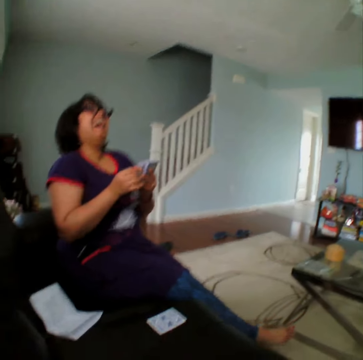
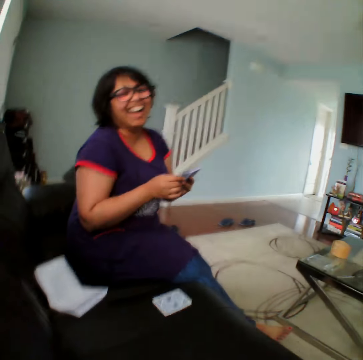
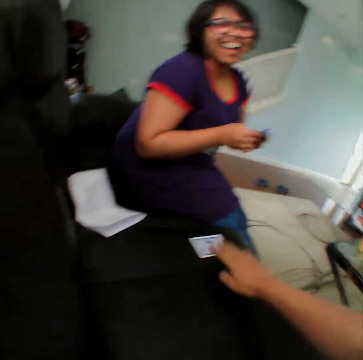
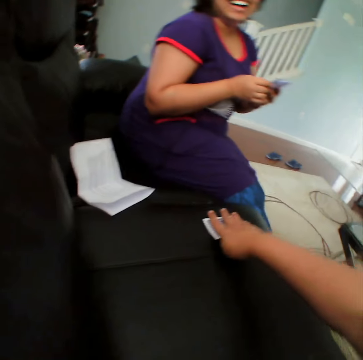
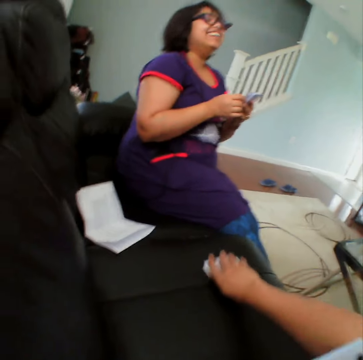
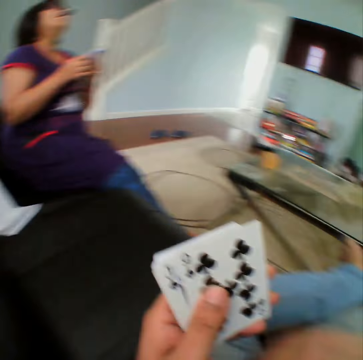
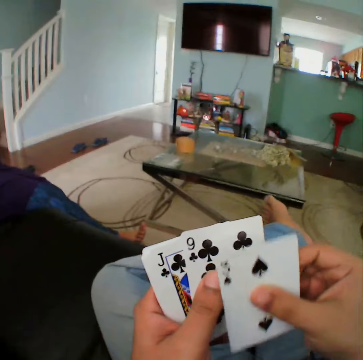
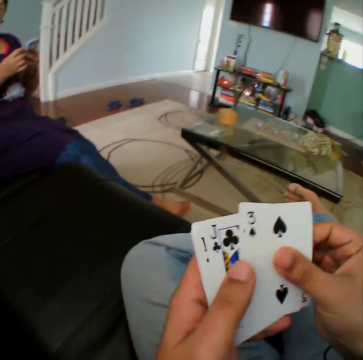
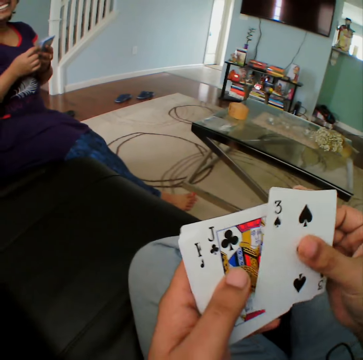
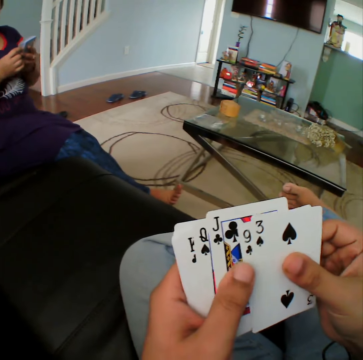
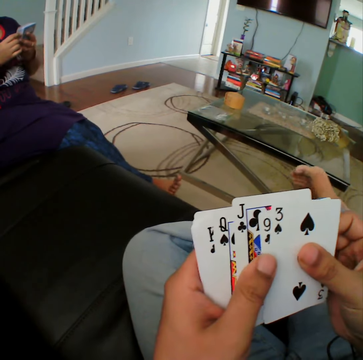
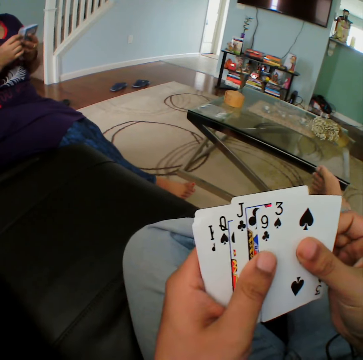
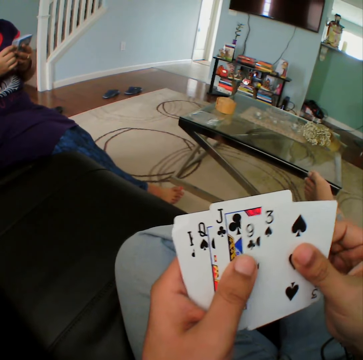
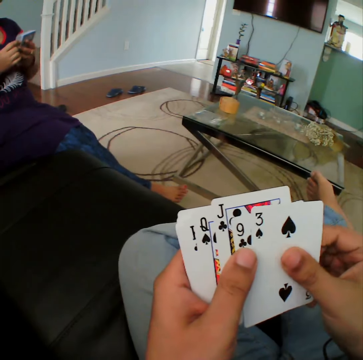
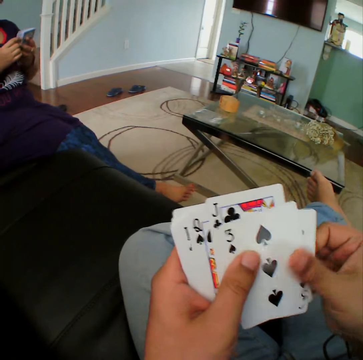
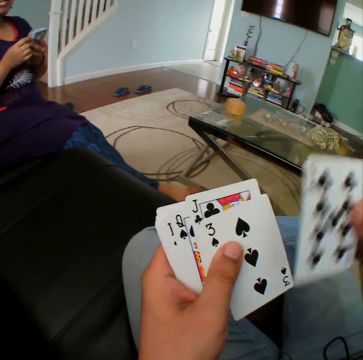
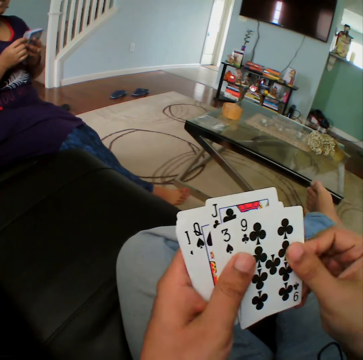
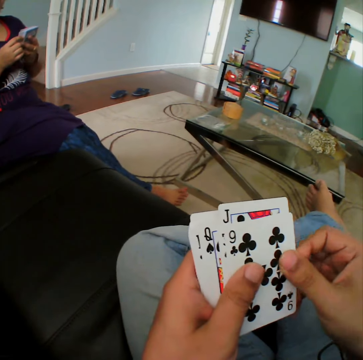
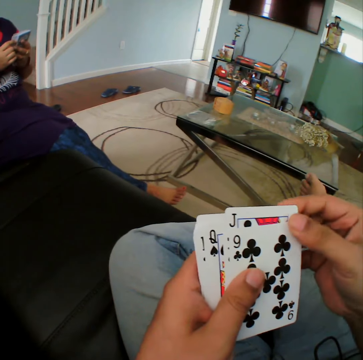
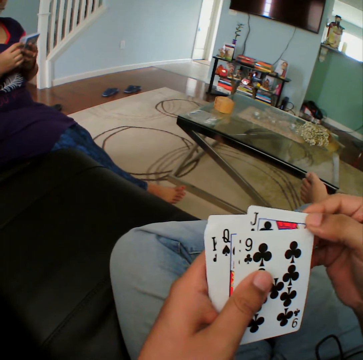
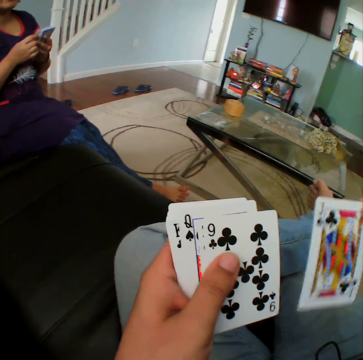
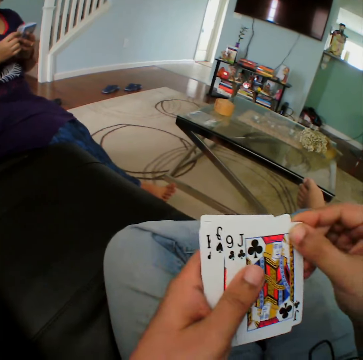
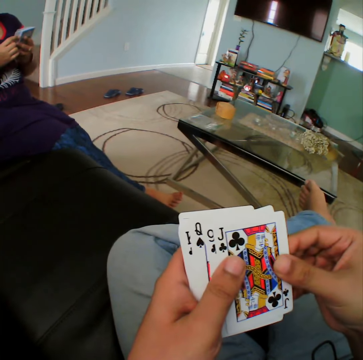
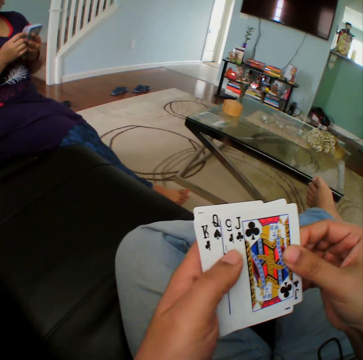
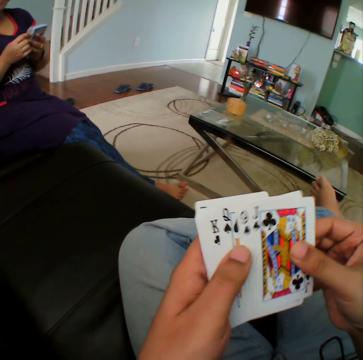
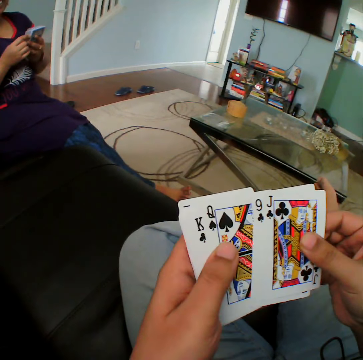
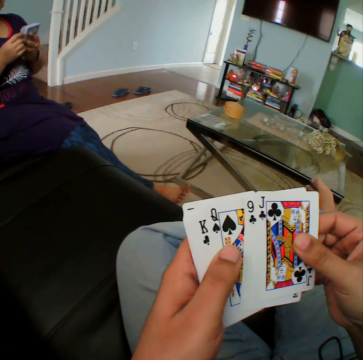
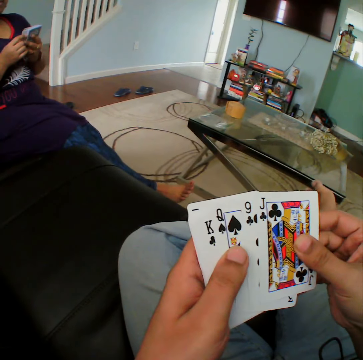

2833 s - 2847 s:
The camera wearer picks up a card from the sofa. He inspects the cards on his hands.

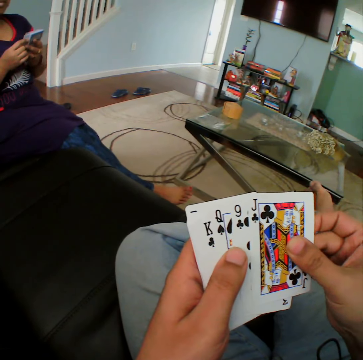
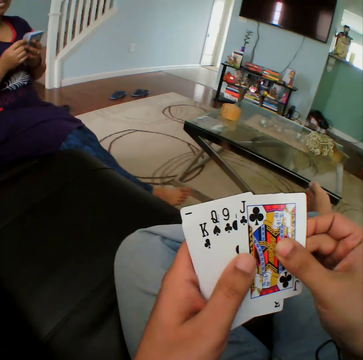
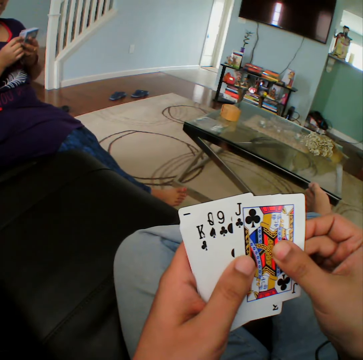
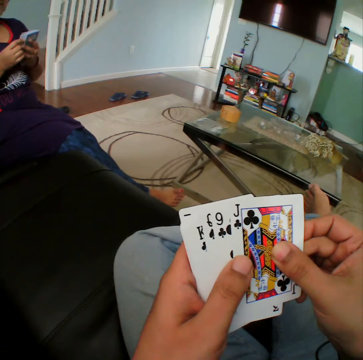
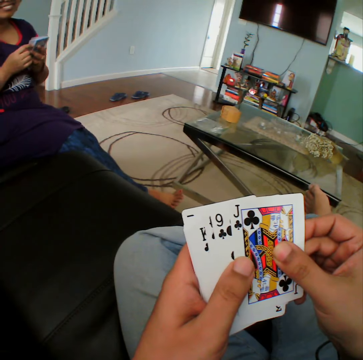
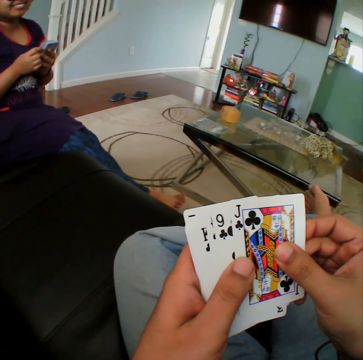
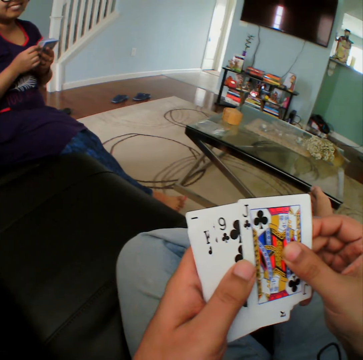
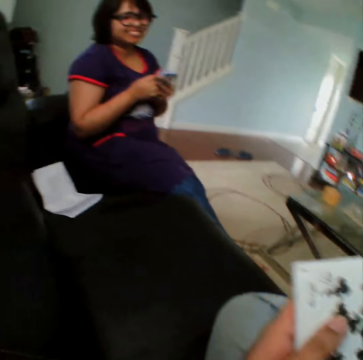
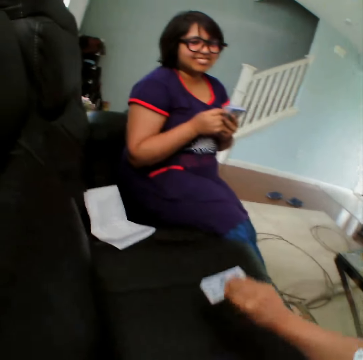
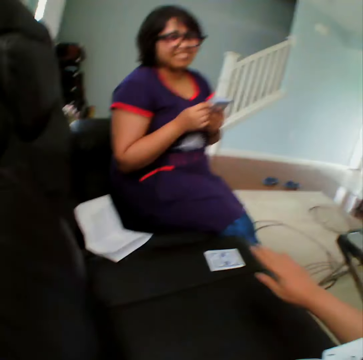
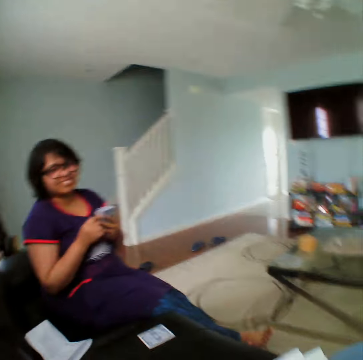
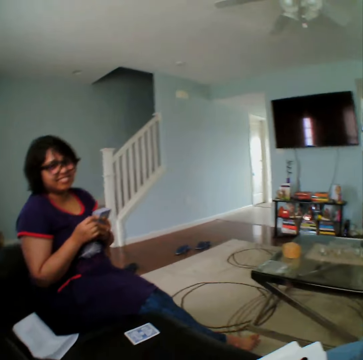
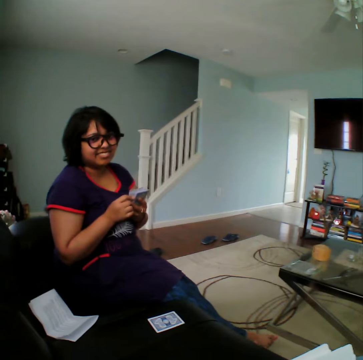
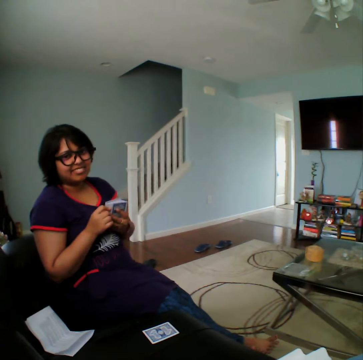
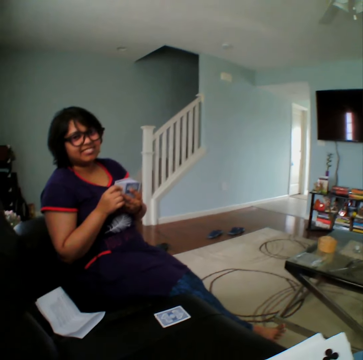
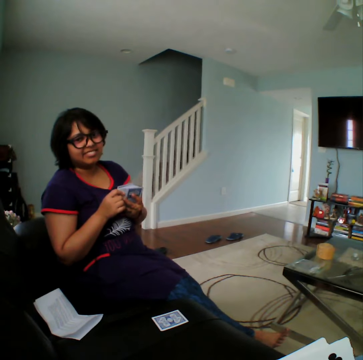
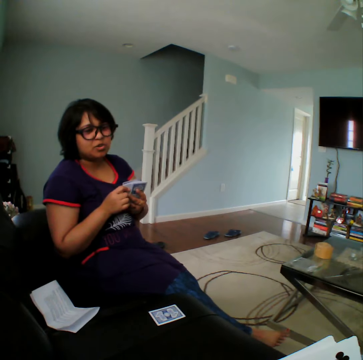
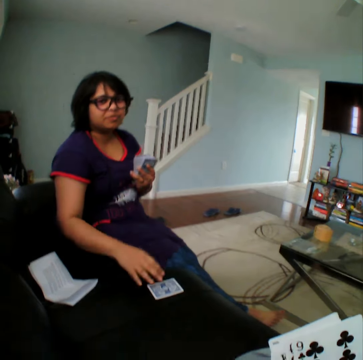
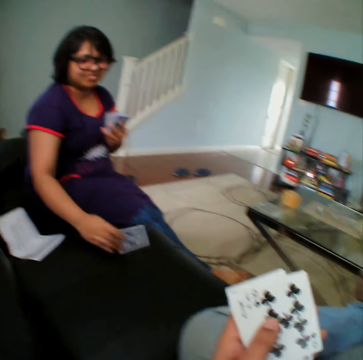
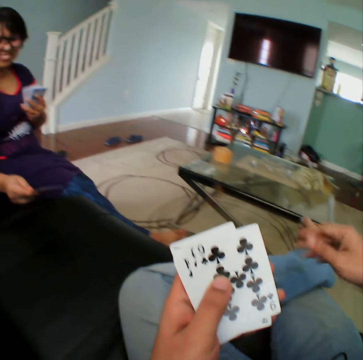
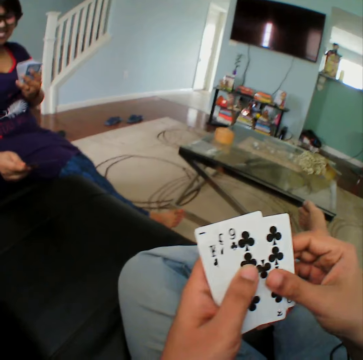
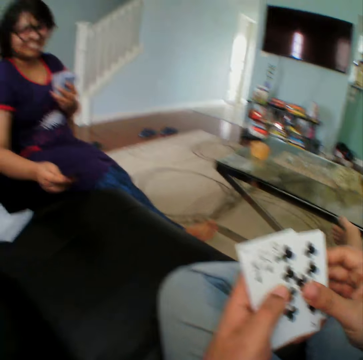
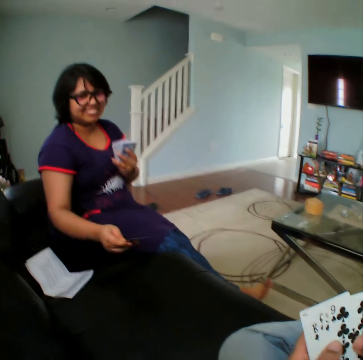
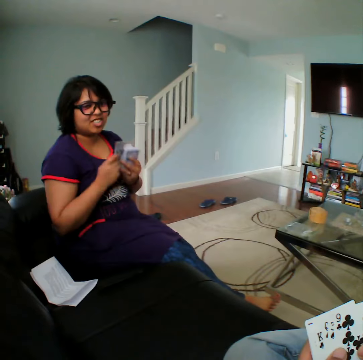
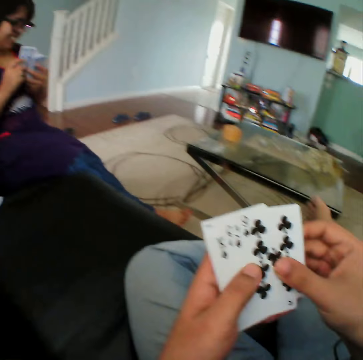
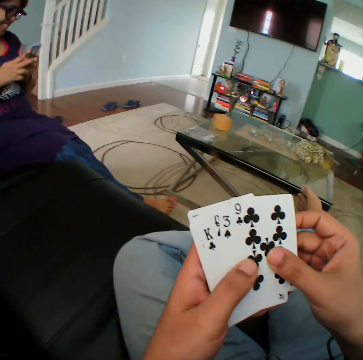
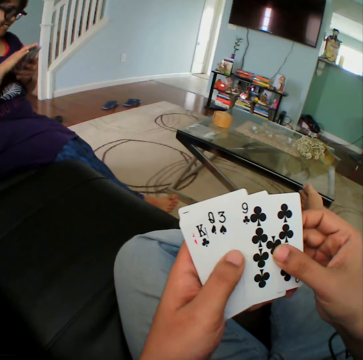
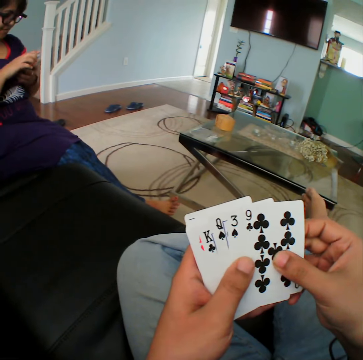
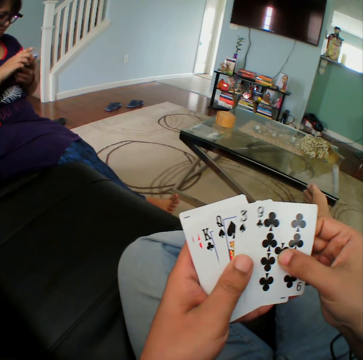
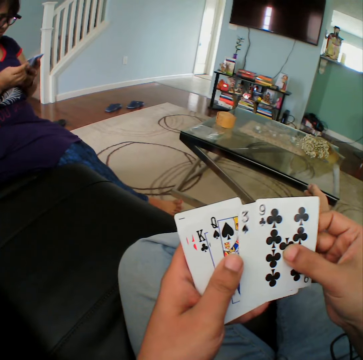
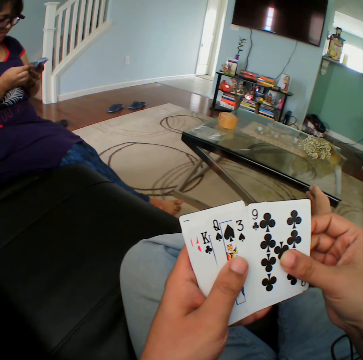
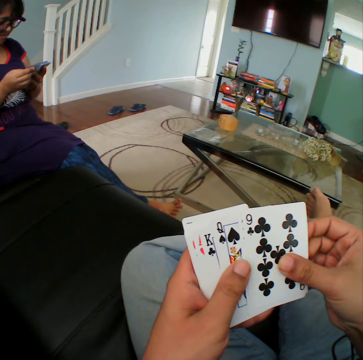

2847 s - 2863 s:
The camera wearer places a card on the sofa. He stares at a woman. The woman picks up a card from the sofa. The camera wearer picks up the card. He stares at the woman. He inspects the cards on his hands.

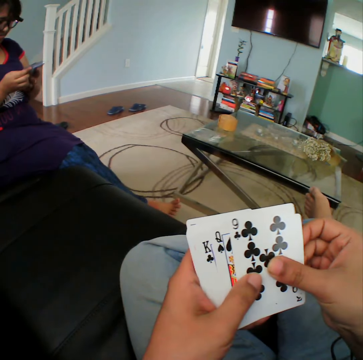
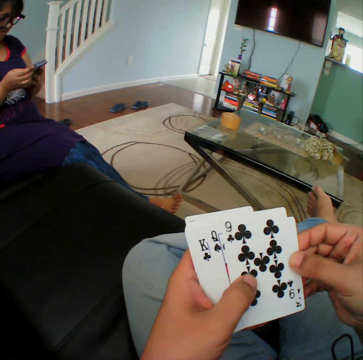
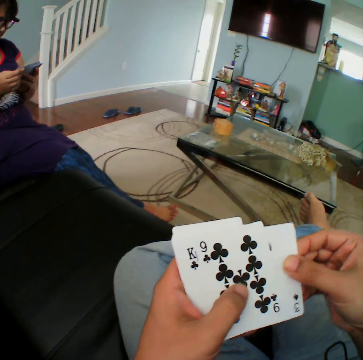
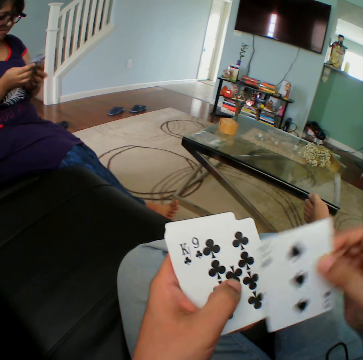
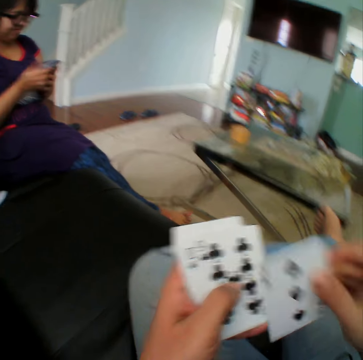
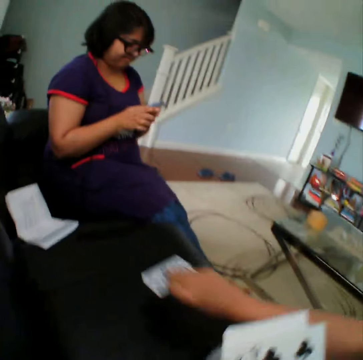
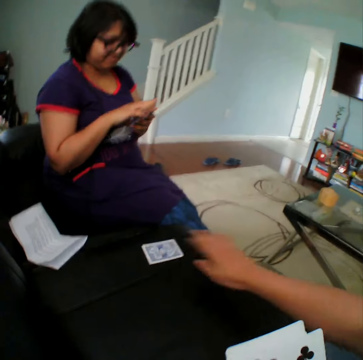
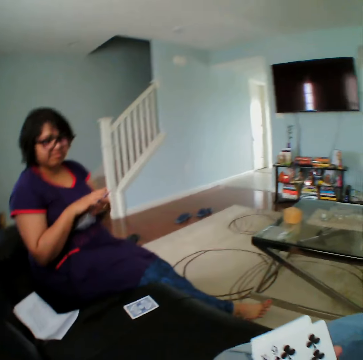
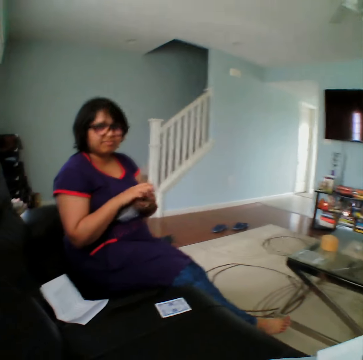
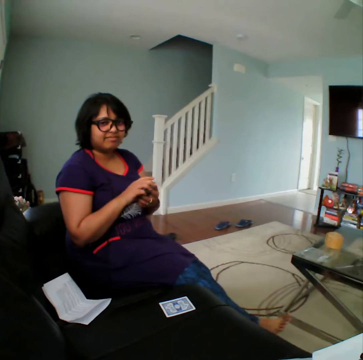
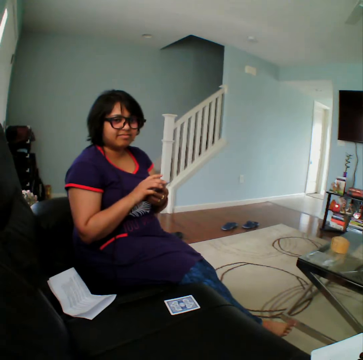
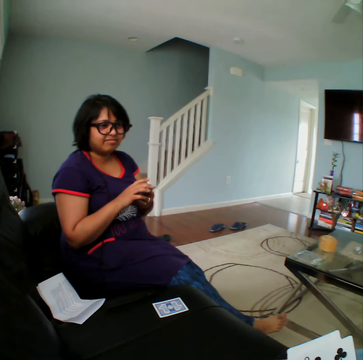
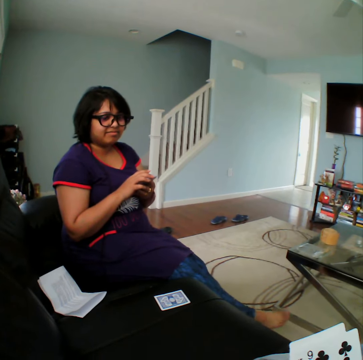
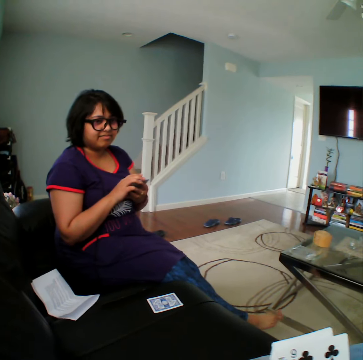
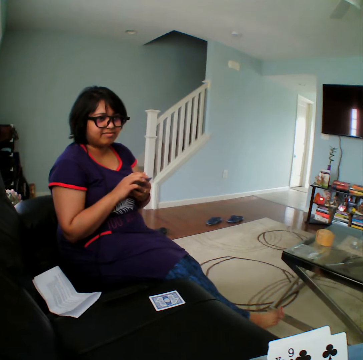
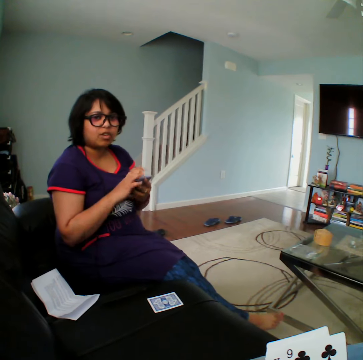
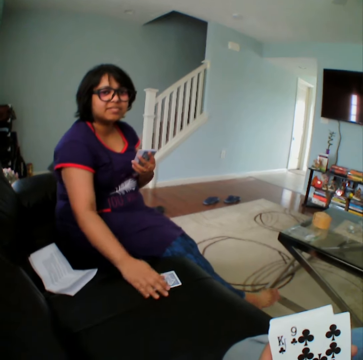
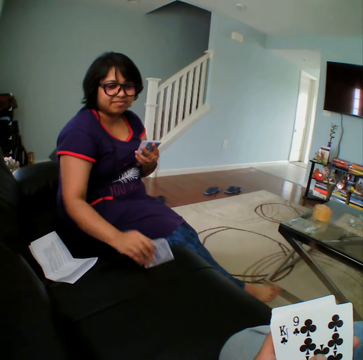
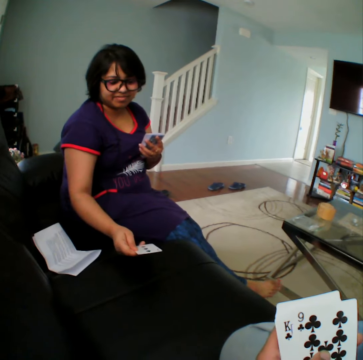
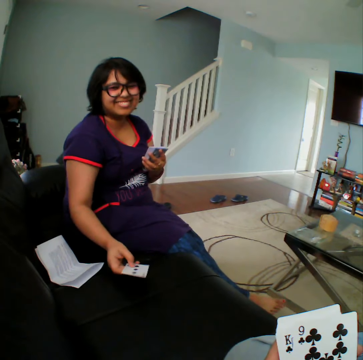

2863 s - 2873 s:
The camera wearer places a card on the sofa. They stare at a woman. The woman picks up the card and inspects the card on the sofa.
